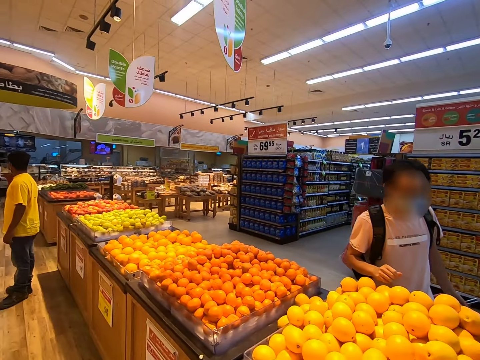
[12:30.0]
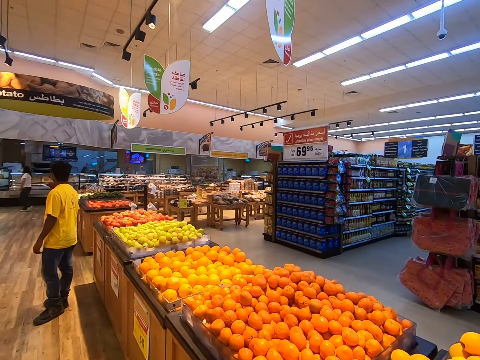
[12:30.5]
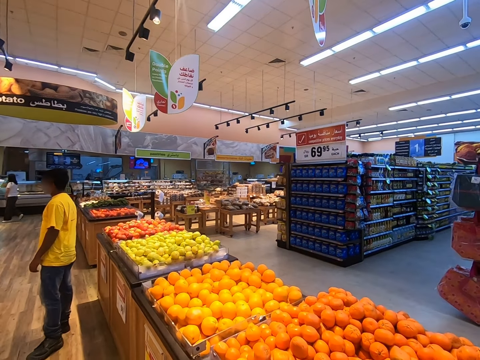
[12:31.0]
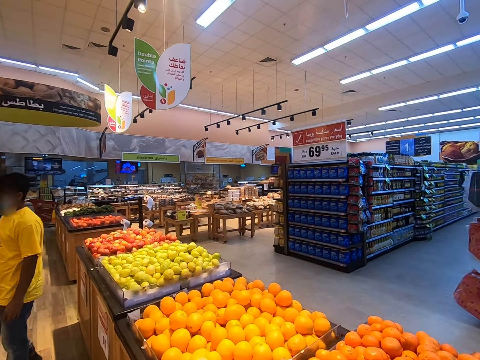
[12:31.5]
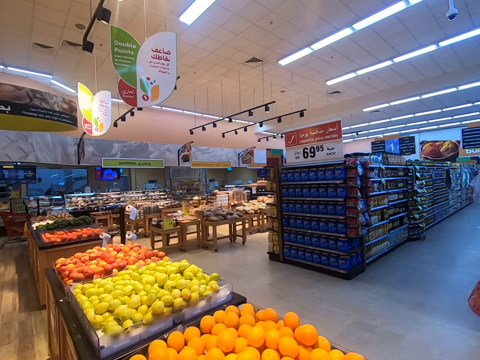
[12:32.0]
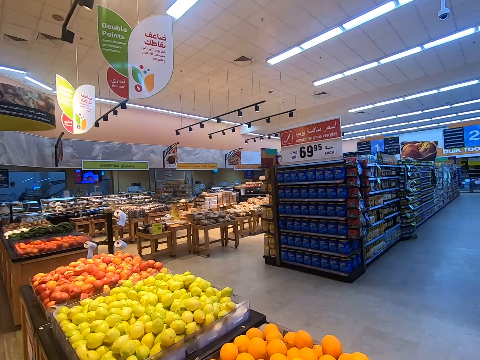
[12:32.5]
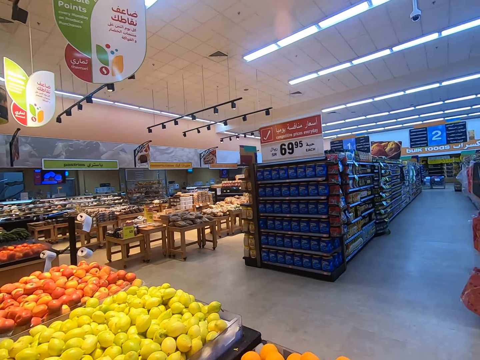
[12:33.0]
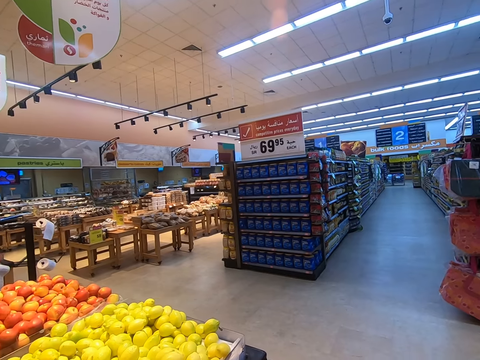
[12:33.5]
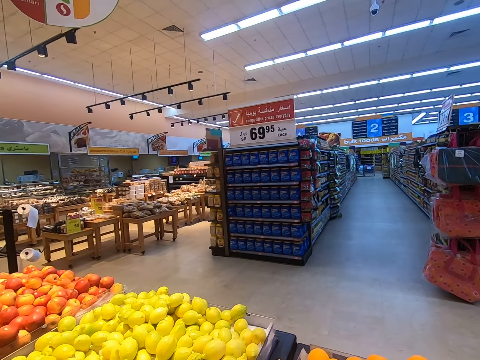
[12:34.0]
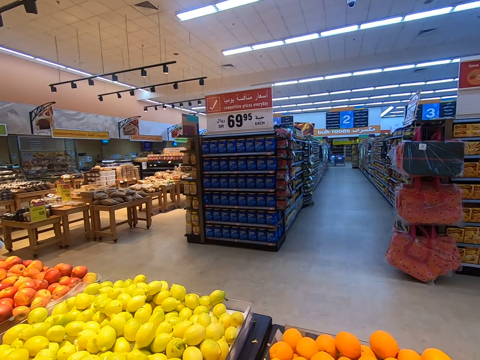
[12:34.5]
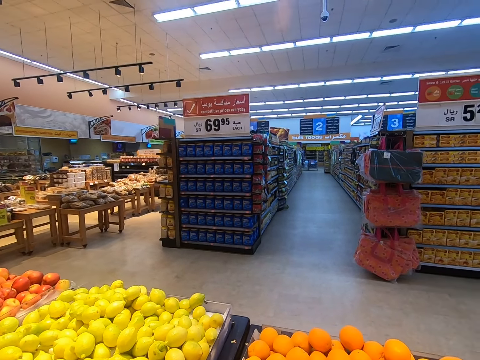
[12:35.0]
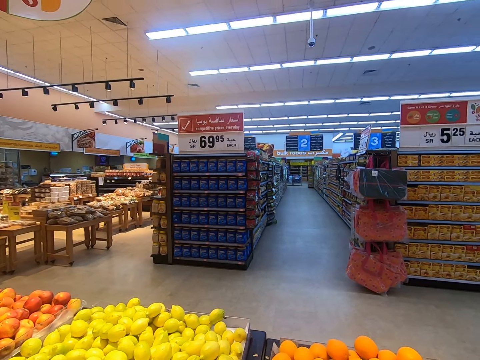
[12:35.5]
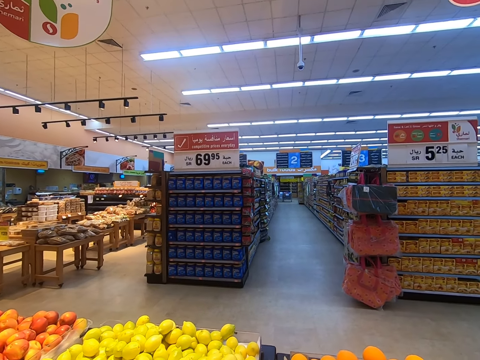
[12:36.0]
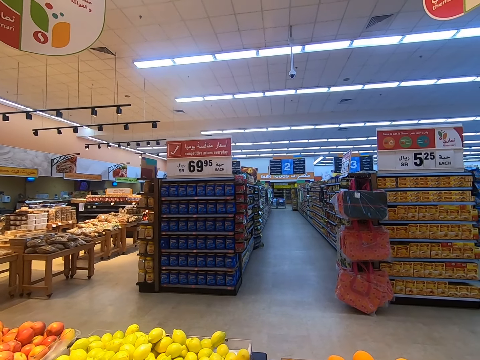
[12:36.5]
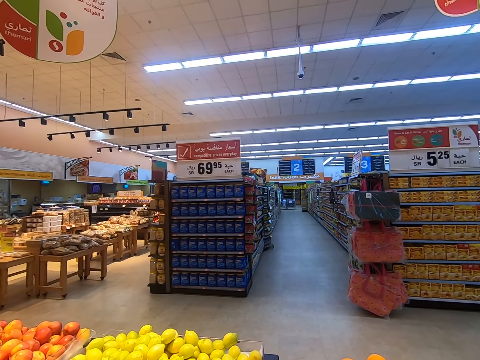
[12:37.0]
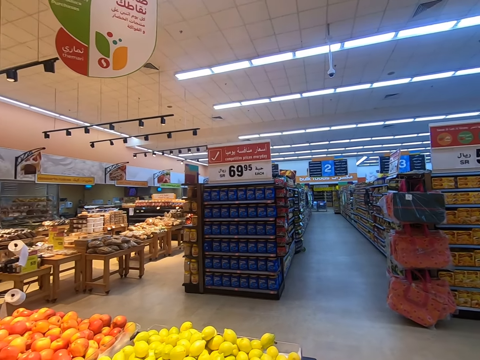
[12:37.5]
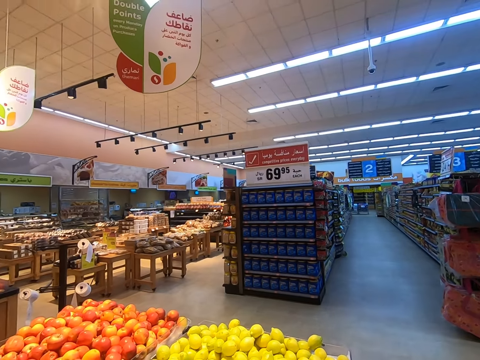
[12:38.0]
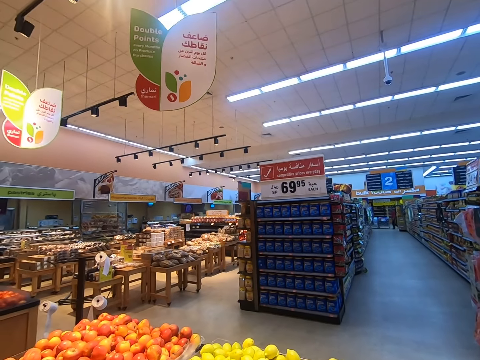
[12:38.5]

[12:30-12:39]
The camera wearer walks around the supermarket. They look at the fruits.

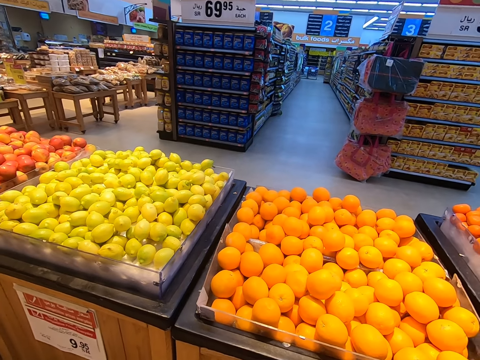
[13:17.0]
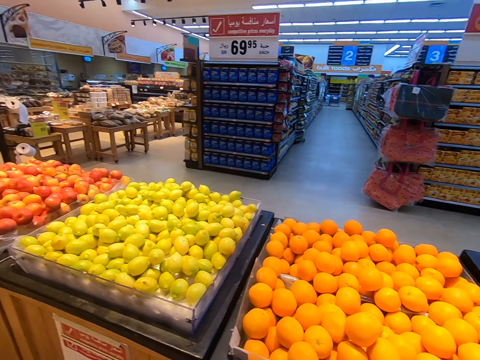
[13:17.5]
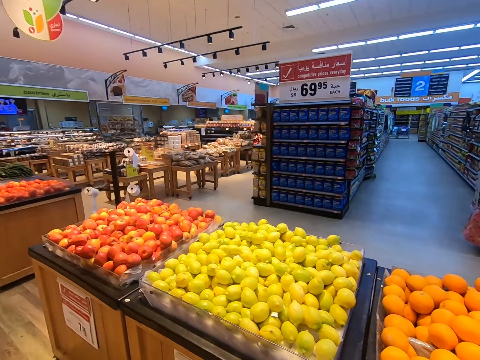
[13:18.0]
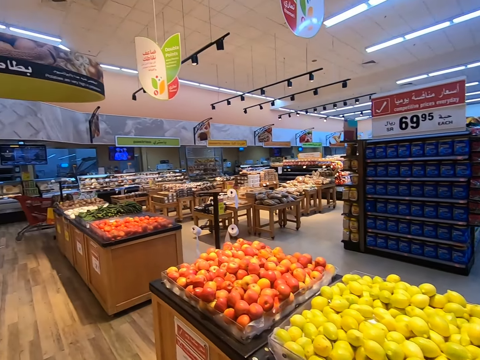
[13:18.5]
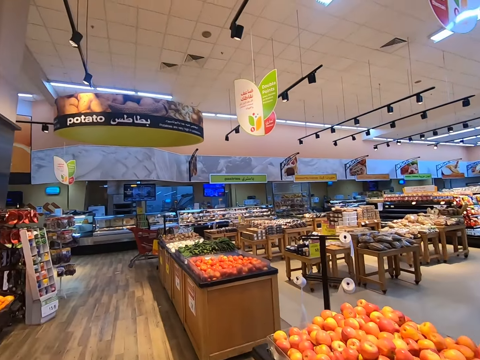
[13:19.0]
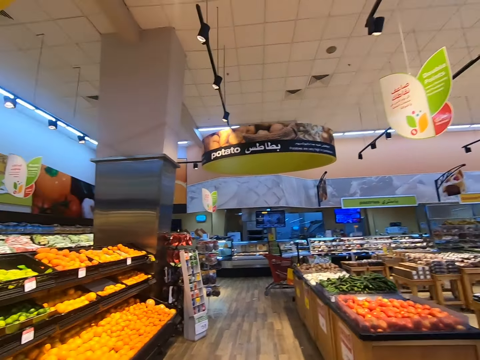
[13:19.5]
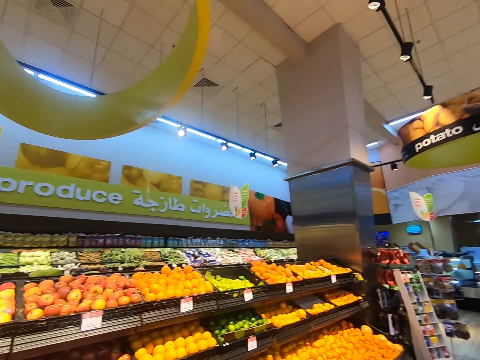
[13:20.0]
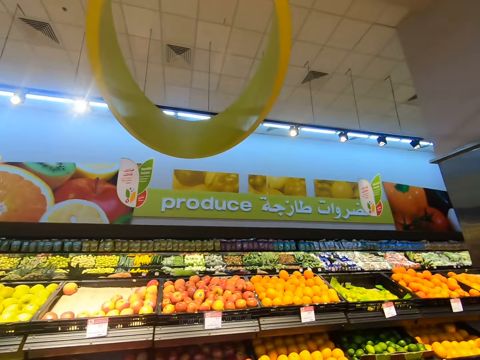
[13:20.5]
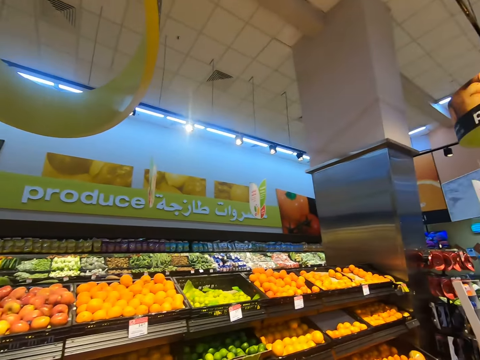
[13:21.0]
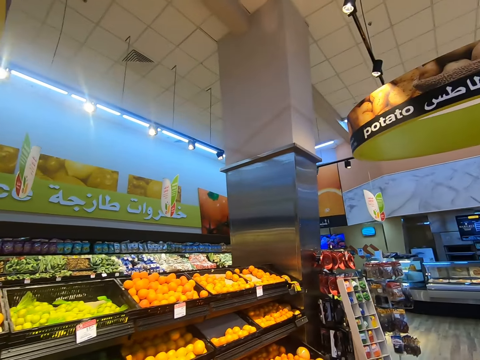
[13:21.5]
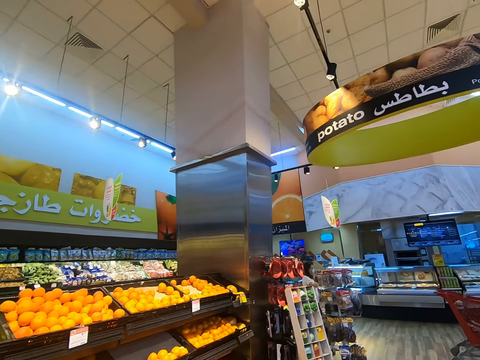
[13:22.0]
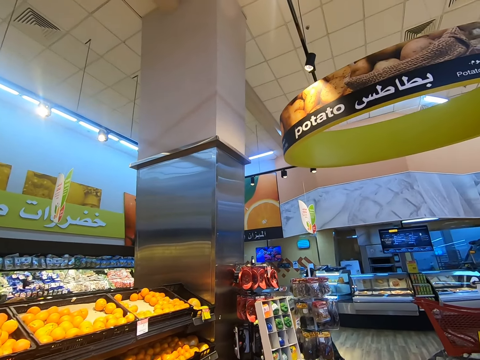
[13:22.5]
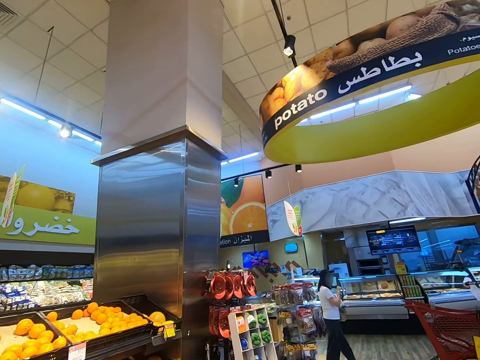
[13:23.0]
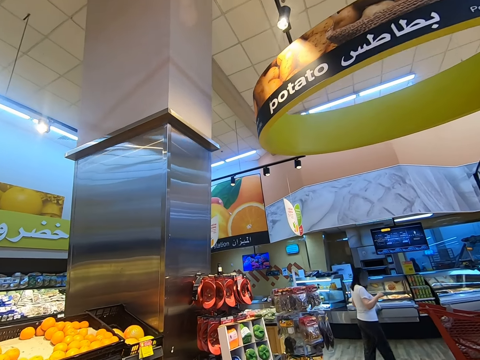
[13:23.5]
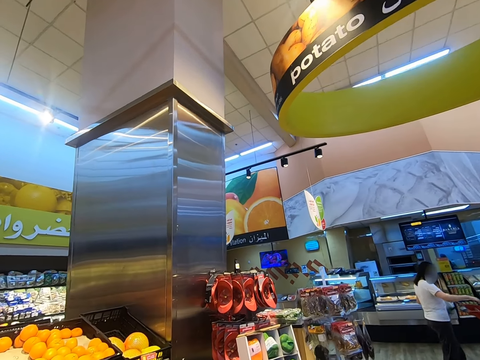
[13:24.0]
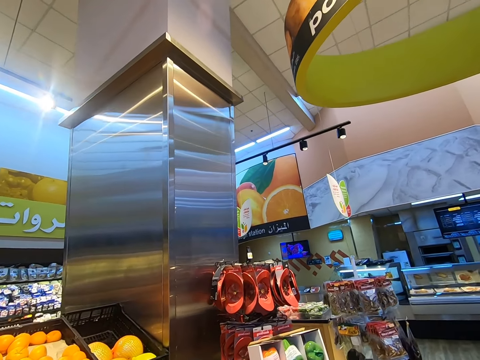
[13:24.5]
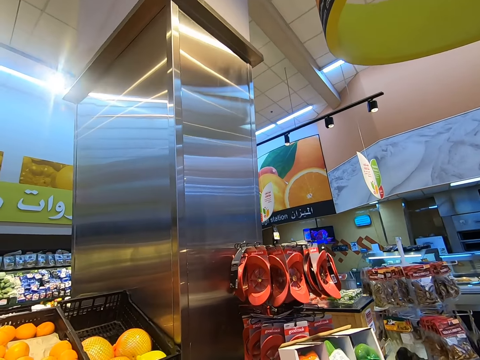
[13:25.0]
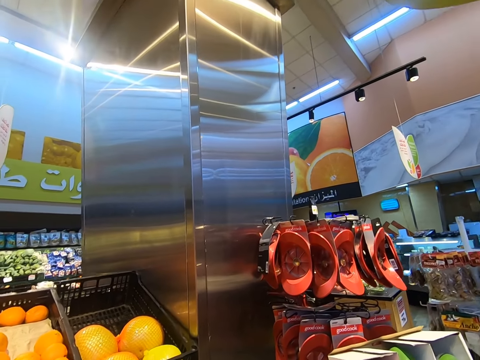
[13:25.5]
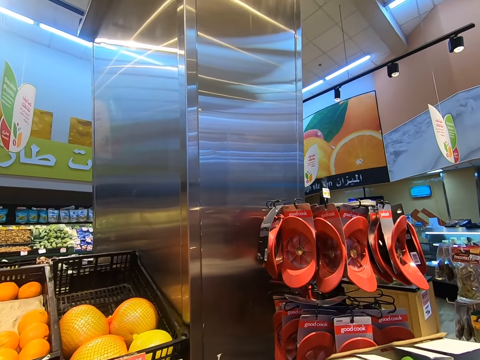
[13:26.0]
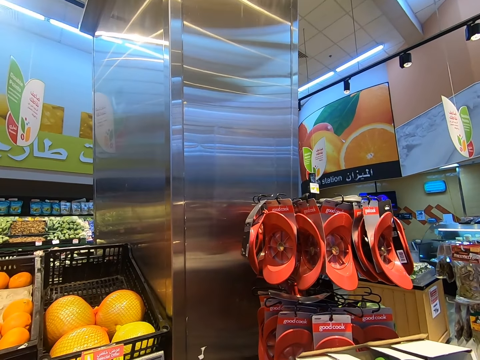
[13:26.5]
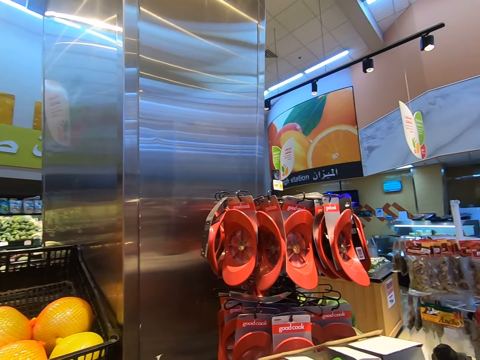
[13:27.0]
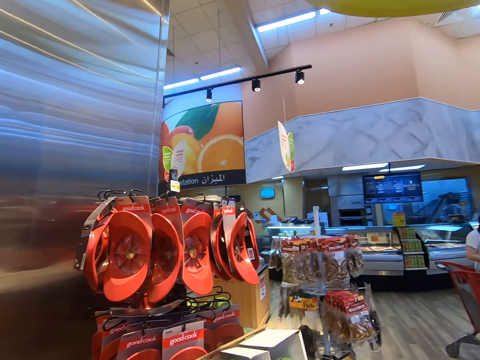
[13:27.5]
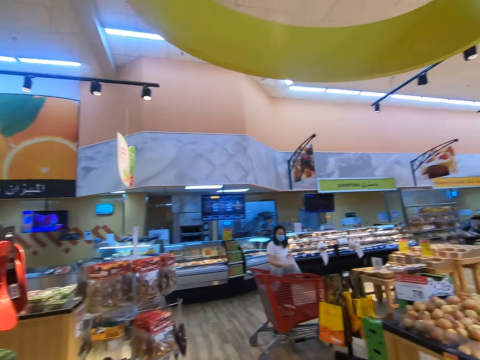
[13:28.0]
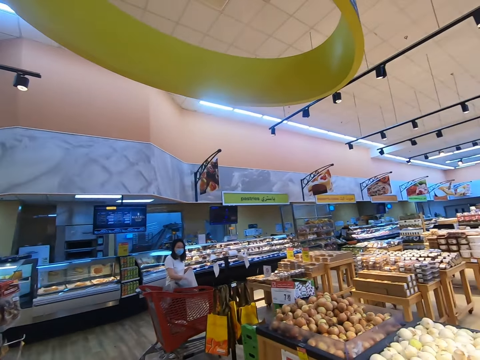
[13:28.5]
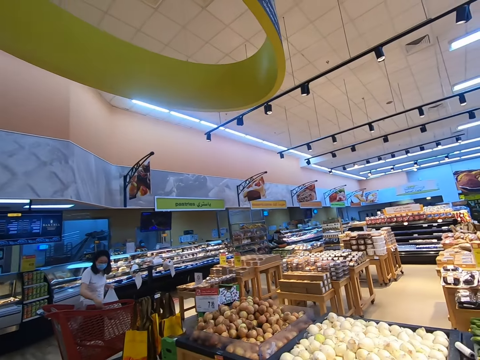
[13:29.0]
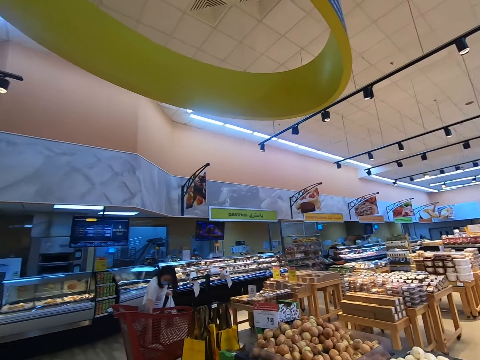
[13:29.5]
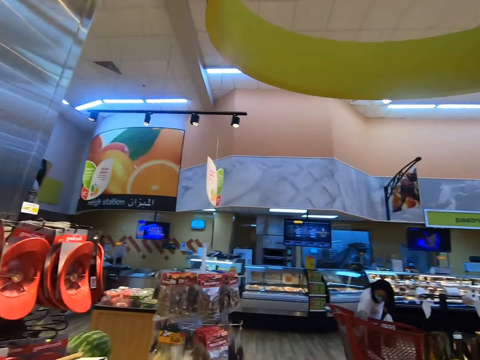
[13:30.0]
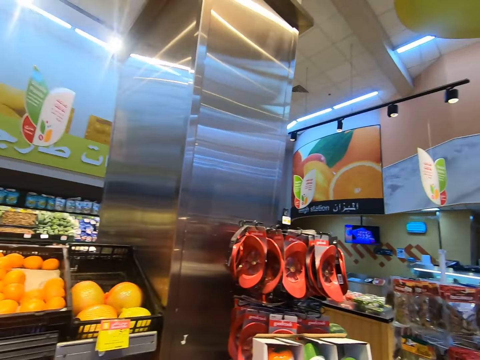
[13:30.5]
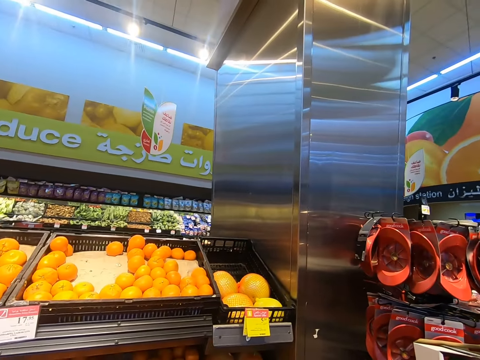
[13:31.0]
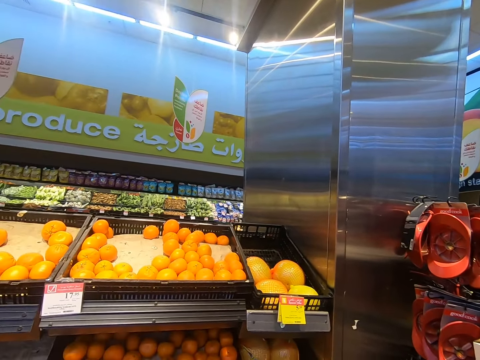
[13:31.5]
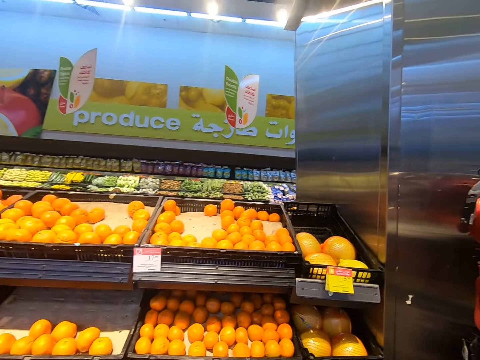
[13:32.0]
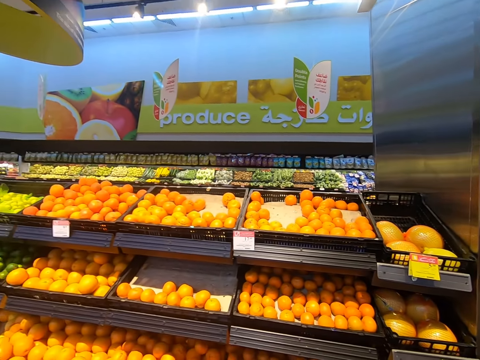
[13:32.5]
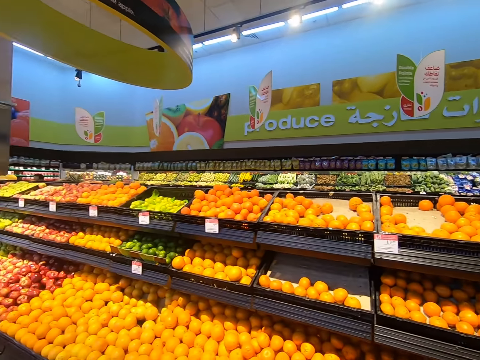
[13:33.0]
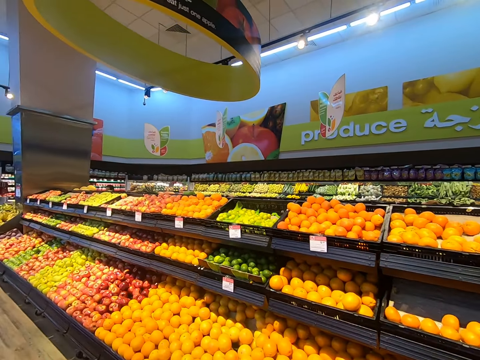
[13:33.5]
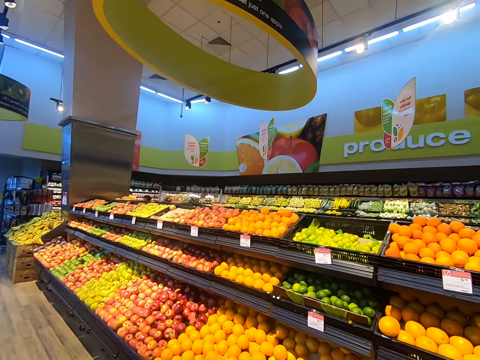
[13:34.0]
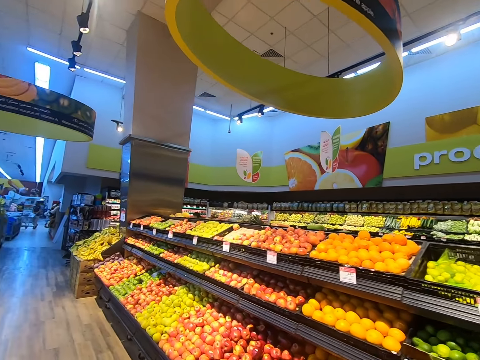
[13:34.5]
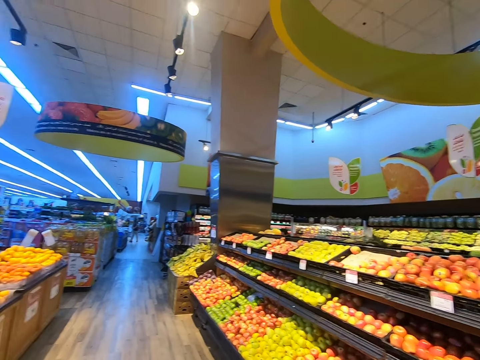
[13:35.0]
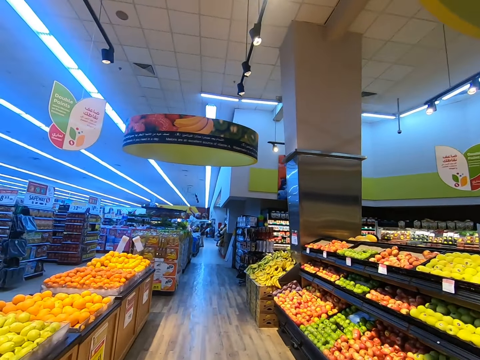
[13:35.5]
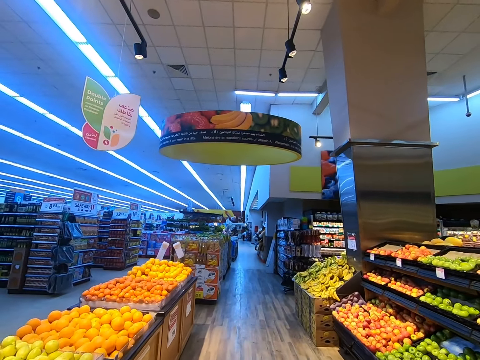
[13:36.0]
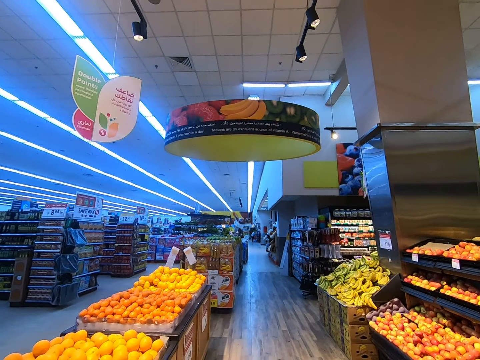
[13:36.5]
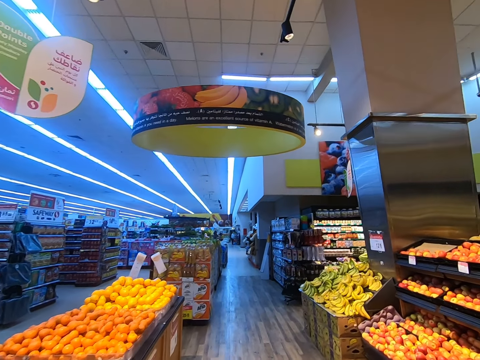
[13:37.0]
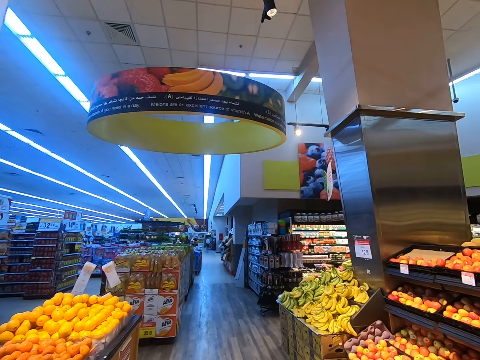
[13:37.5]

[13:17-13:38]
The camera wearer walks around the supermarket. They look at the fruits. They walk around the supermarket.
